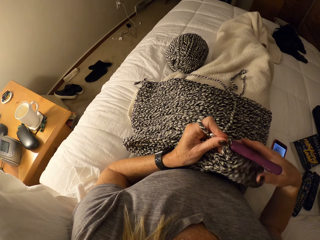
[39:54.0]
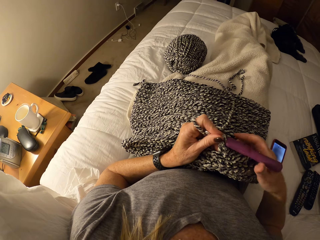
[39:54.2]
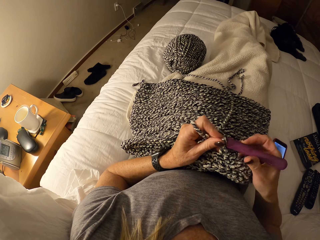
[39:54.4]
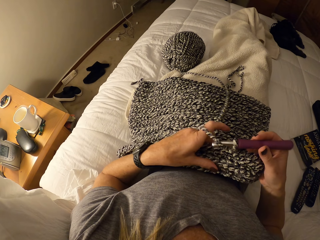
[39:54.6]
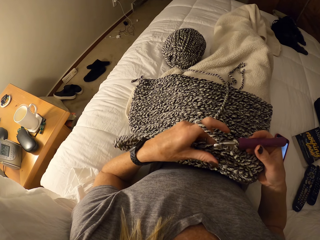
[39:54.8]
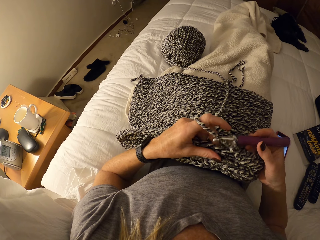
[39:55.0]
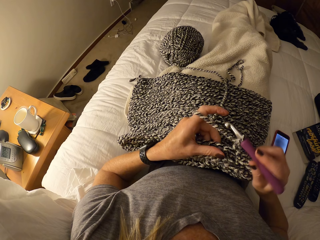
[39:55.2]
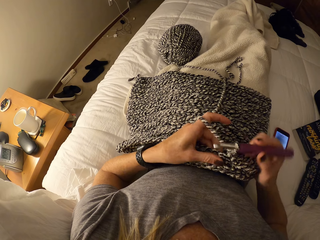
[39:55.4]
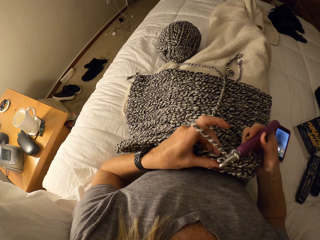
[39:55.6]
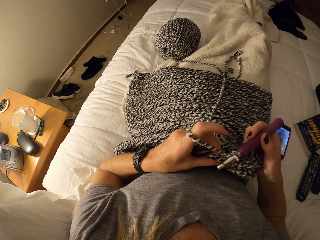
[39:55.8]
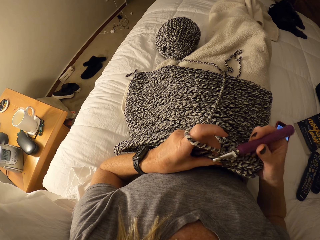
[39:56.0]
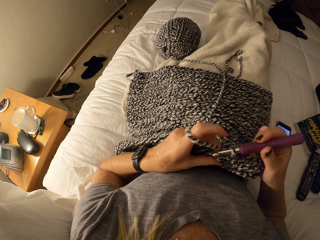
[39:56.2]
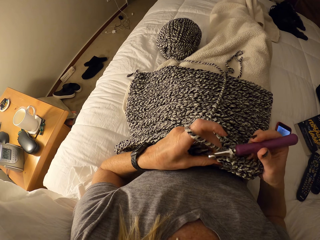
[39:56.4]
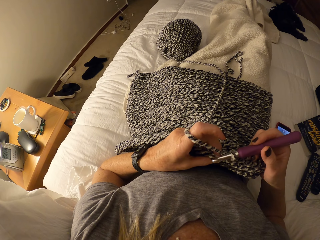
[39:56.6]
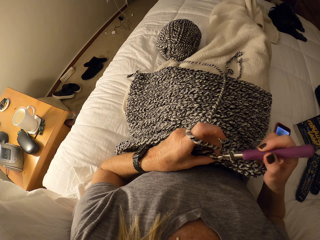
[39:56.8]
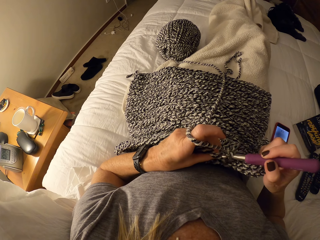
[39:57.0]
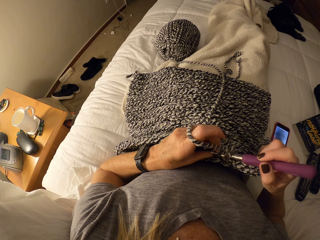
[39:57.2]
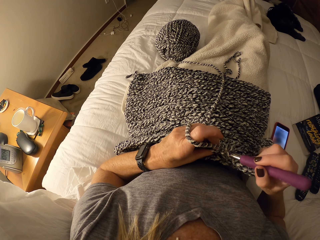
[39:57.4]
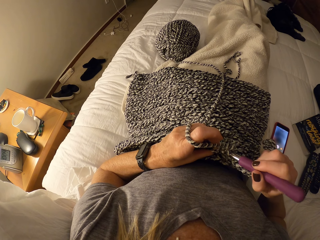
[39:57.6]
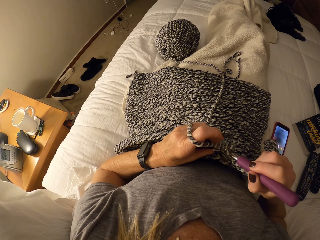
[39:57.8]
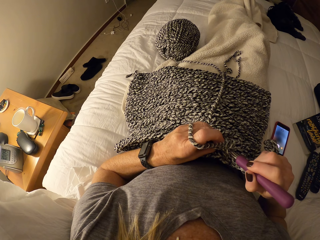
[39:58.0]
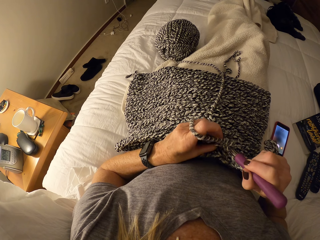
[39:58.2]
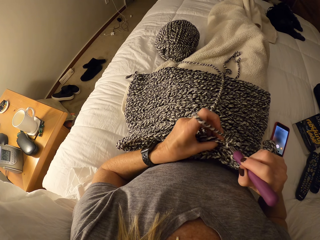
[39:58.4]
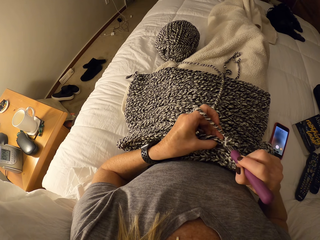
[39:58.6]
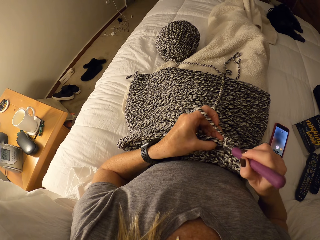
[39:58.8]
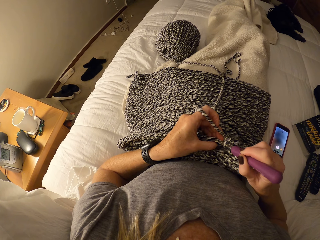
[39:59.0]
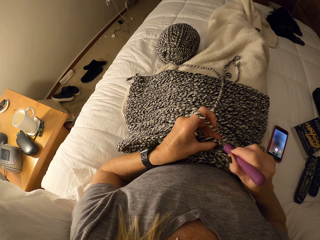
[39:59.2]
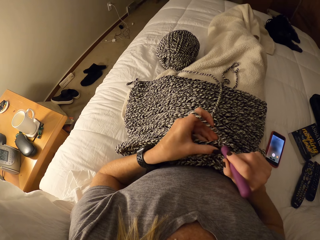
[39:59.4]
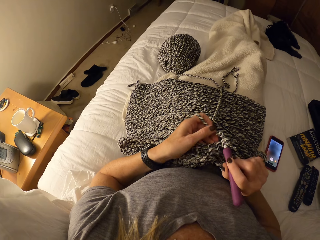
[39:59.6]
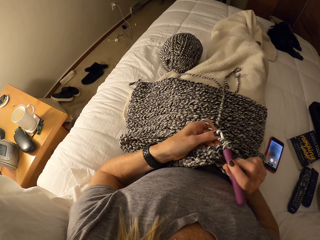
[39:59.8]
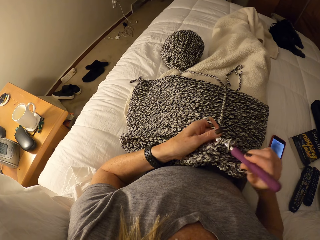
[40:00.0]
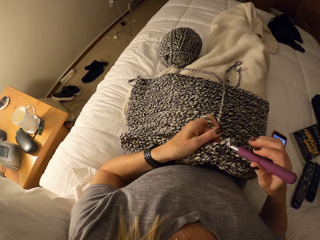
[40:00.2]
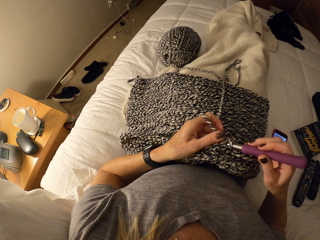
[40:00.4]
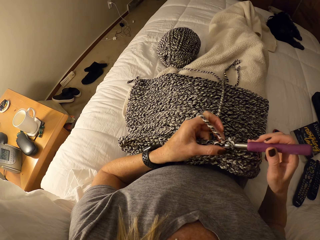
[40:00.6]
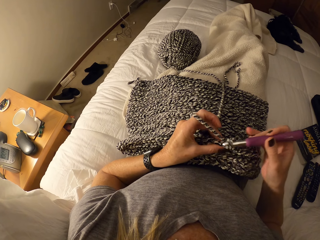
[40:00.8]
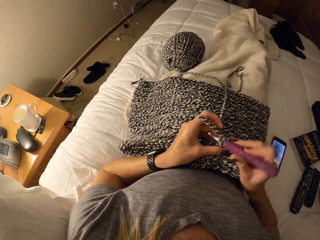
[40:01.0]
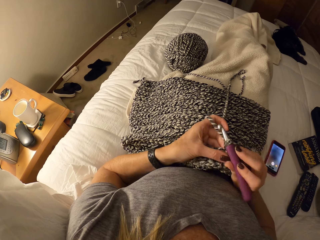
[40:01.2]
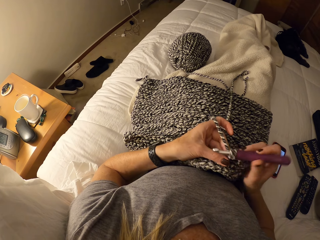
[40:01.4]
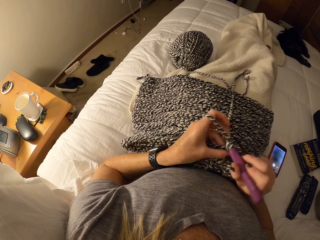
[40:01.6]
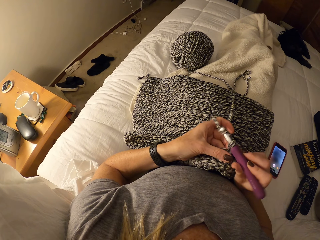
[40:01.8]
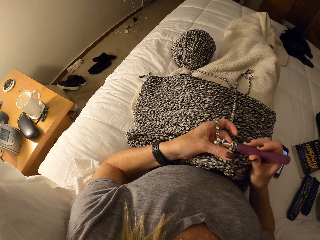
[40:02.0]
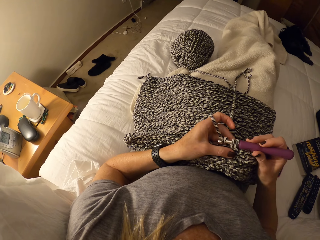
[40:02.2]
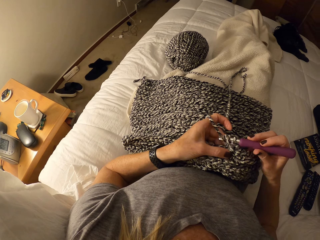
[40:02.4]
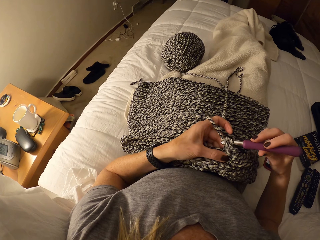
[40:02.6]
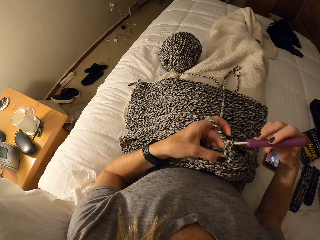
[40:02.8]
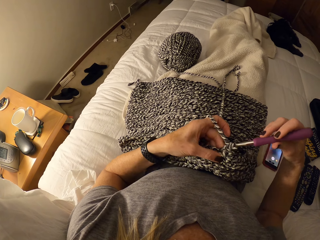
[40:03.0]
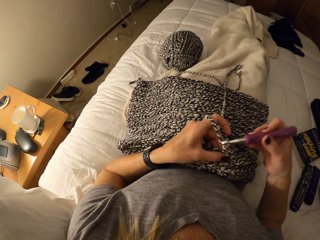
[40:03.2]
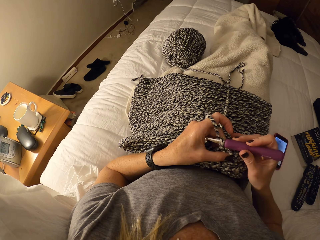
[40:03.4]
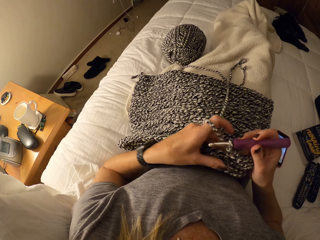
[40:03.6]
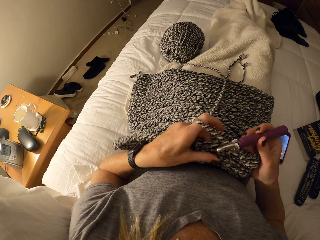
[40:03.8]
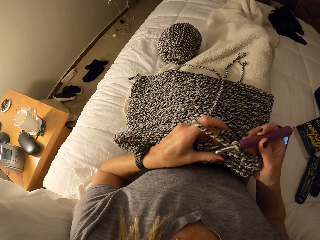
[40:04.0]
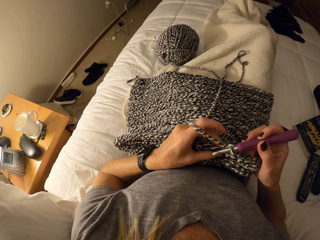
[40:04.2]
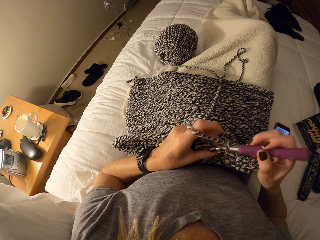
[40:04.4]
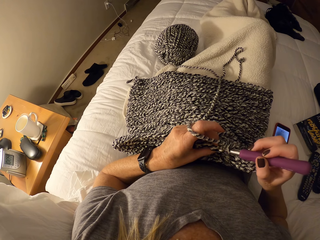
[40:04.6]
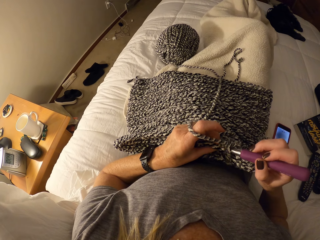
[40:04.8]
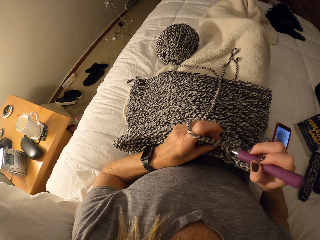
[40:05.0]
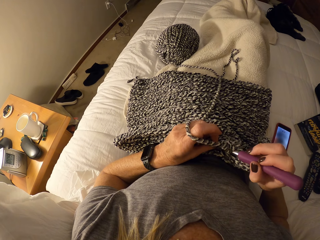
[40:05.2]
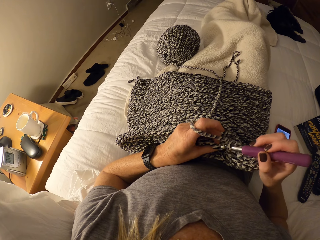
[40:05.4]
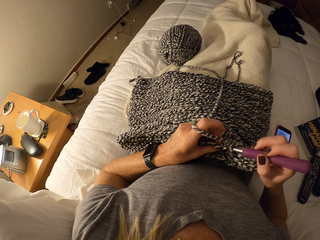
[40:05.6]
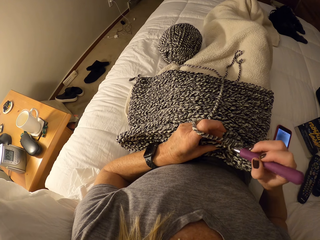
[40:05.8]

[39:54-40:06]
The camera wearer drops the knitting wool on her laps. She crochets the yarn with the crochet hook. She holds the crochet hook. She knits.

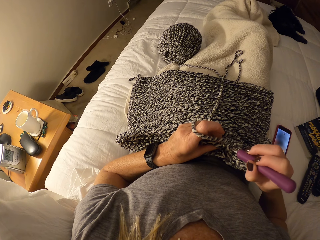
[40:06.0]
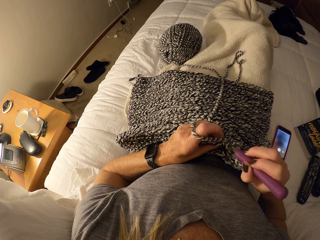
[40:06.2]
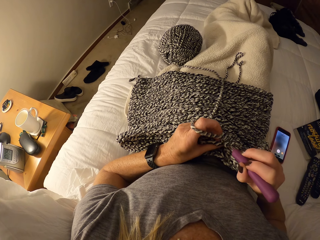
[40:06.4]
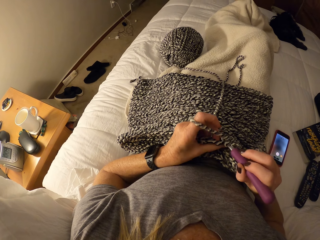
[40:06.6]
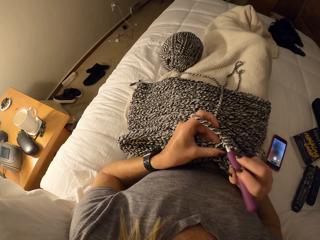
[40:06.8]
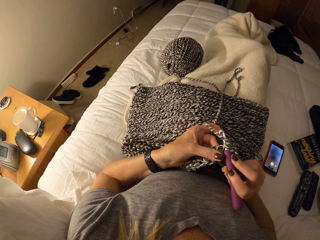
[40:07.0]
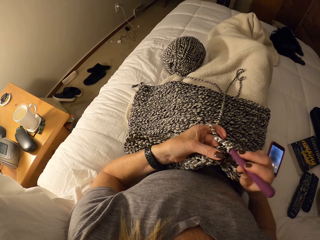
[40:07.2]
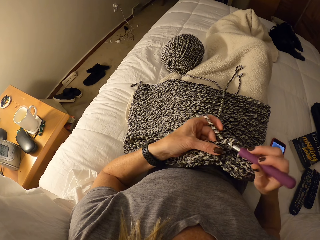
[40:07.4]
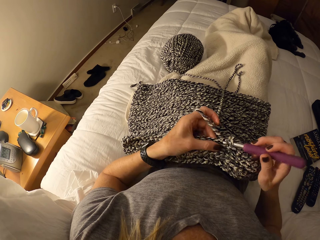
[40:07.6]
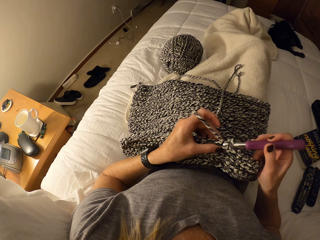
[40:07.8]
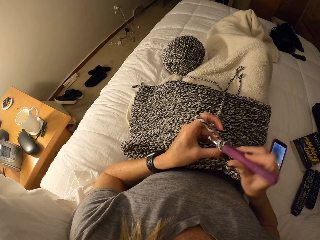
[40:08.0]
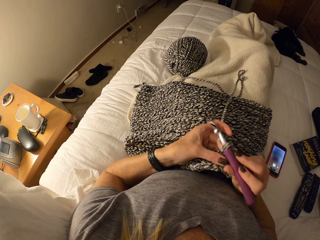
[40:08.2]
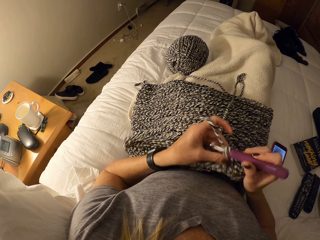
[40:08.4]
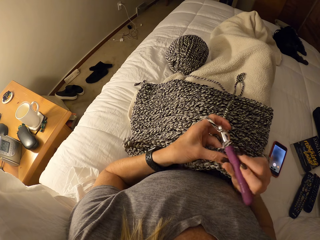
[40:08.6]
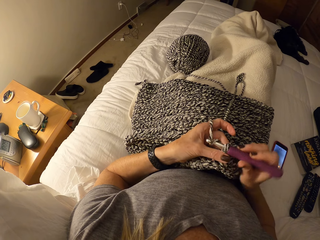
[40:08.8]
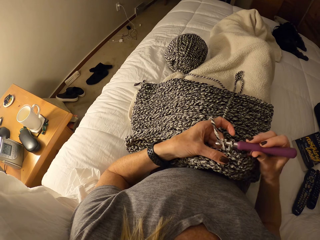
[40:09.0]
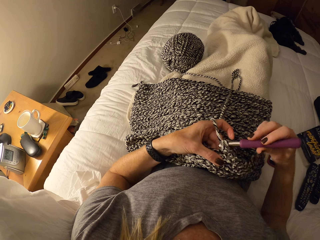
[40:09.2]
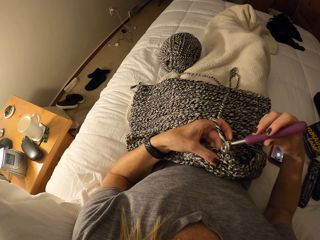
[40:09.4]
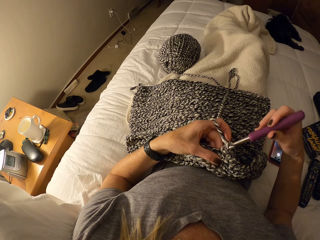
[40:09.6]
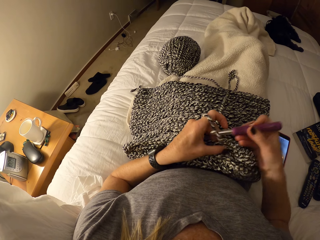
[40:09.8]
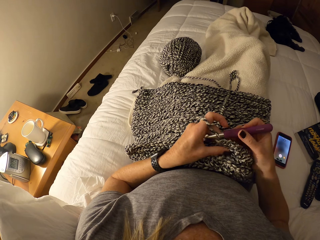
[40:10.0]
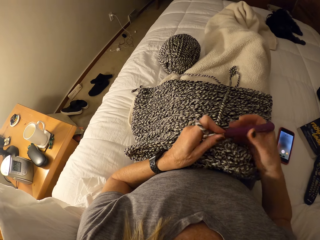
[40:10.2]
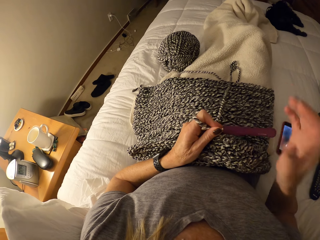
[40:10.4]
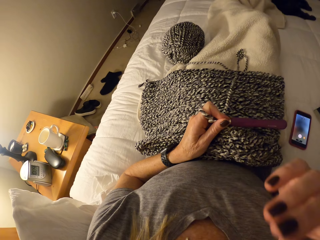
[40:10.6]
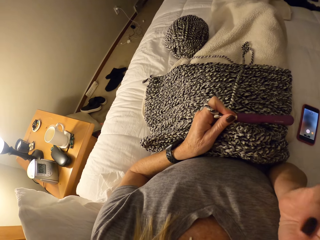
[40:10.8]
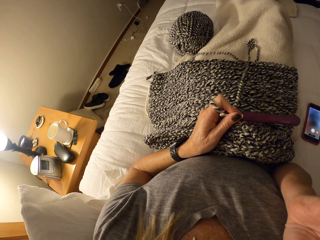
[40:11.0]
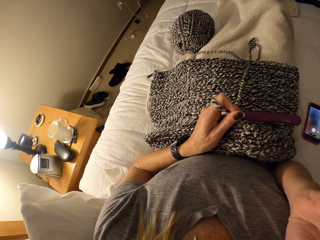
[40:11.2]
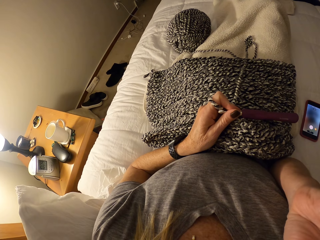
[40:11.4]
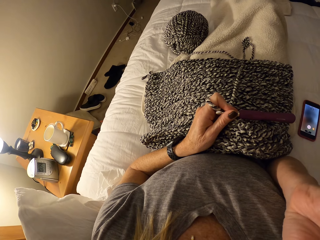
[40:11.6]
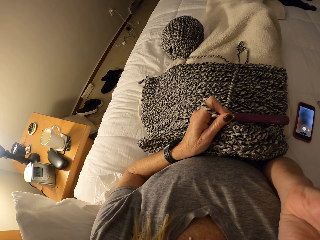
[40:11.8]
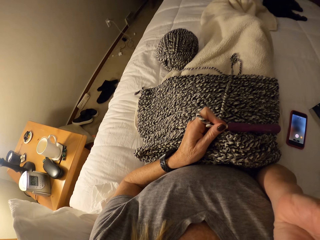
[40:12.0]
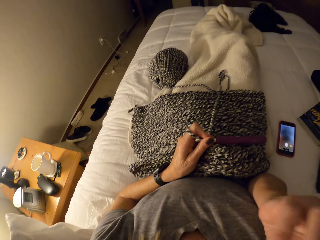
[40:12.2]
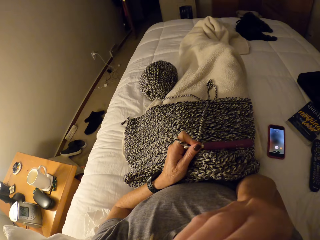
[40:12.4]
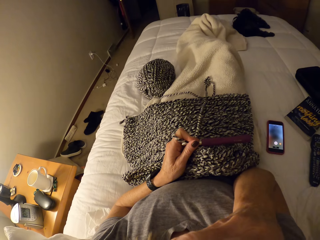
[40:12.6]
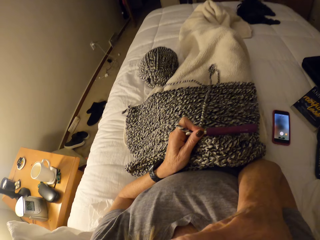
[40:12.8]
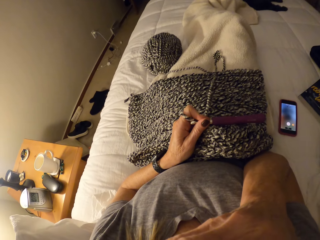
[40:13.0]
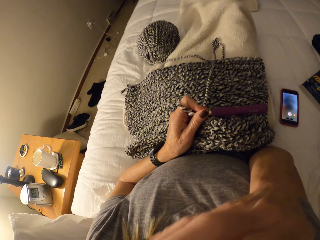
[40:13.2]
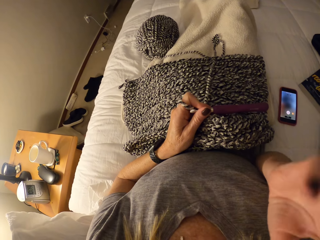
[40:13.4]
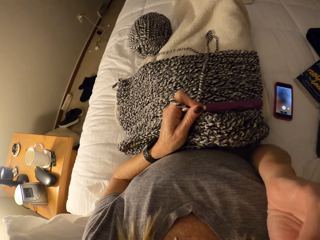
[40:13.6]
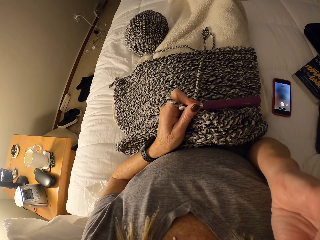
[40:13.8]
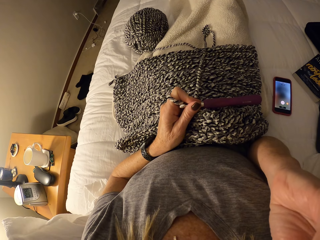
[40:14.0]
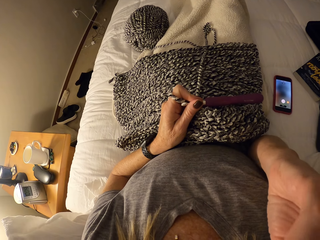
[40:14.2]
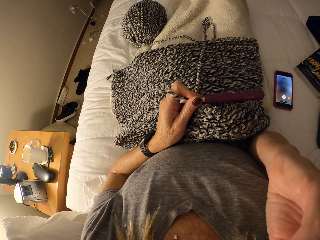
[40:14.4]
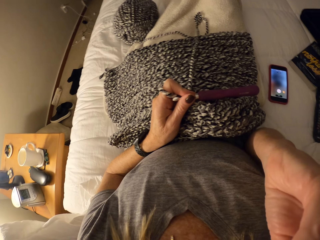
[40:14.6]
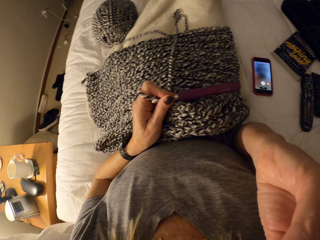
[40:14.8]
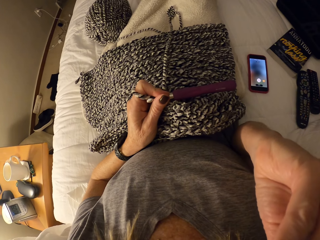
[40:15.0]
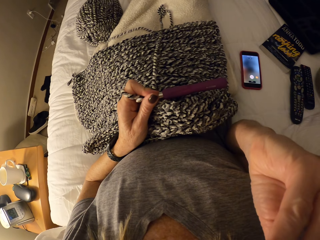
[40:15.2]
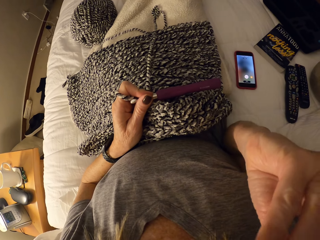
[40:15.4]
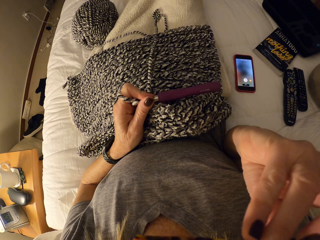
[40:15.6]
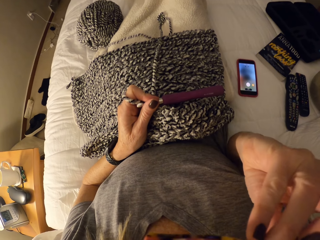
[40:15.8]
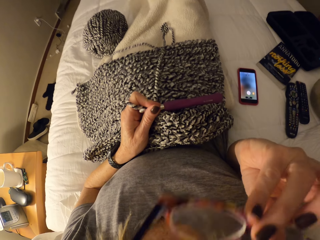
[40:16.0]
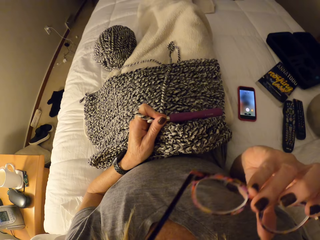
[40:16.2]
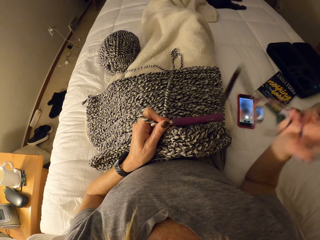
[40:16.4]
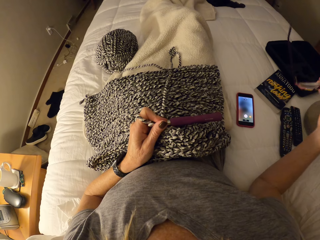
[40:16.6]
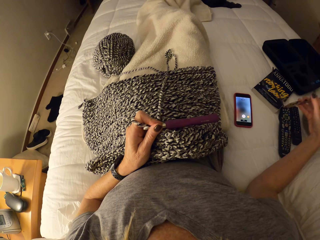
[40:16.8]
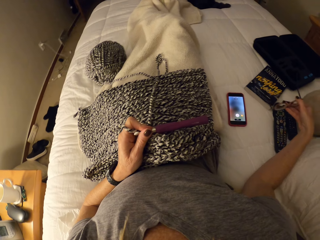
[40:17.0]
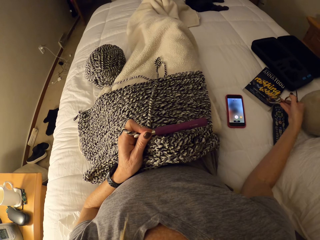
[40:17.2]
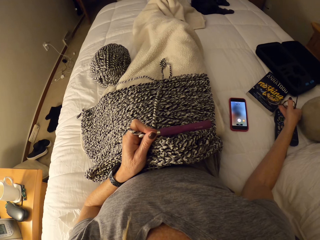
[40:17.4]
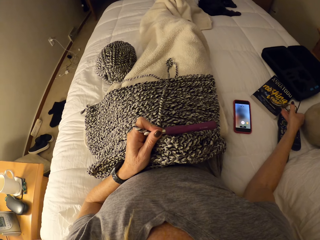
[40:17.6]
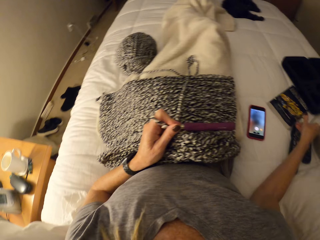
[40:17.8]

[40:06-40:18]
The camera wearer removes her glasses. She touches her face. She removes the eye glasses. She drops the glasses.
